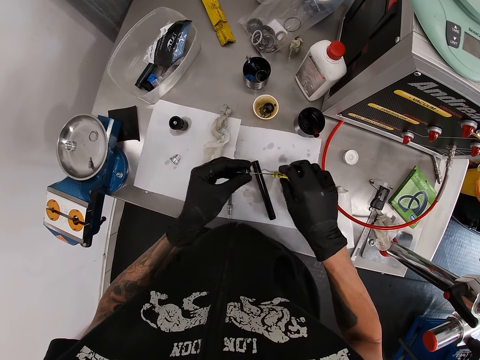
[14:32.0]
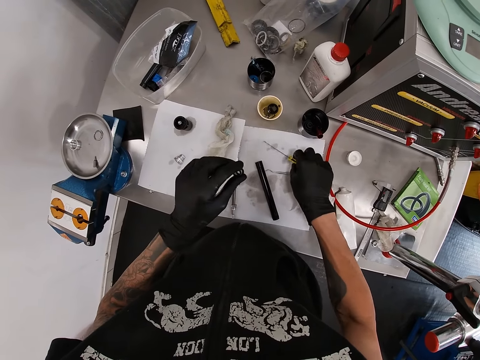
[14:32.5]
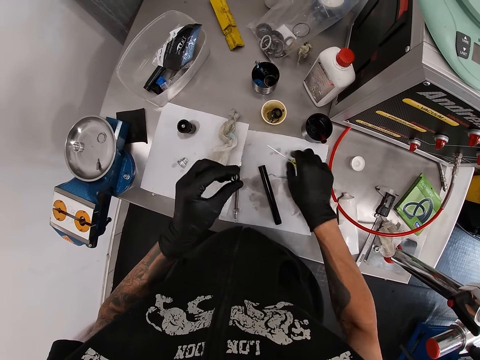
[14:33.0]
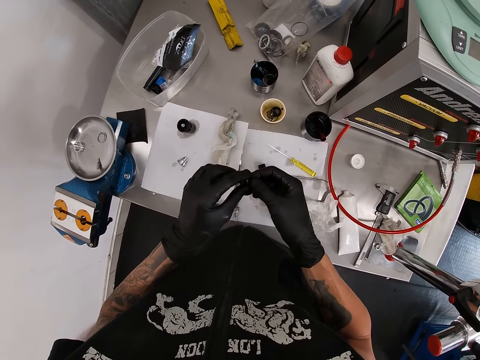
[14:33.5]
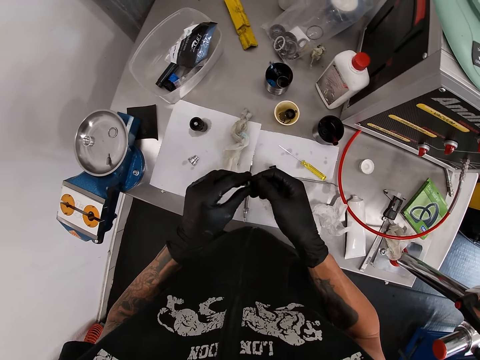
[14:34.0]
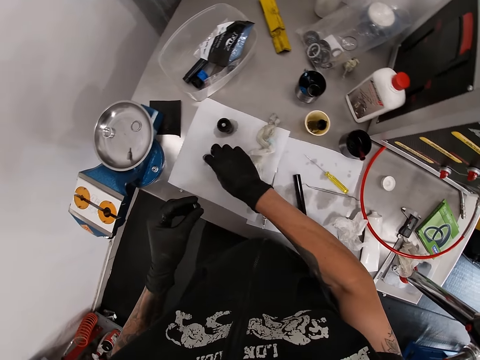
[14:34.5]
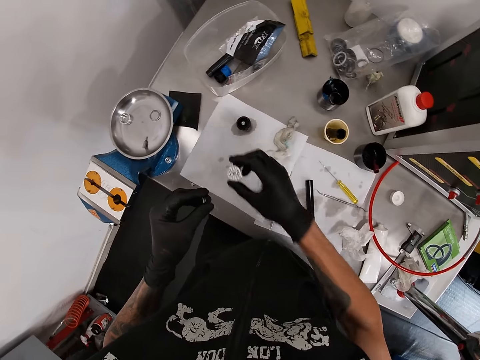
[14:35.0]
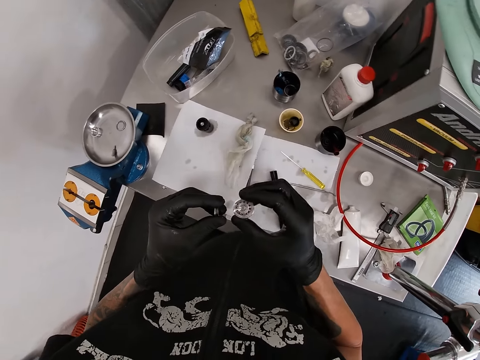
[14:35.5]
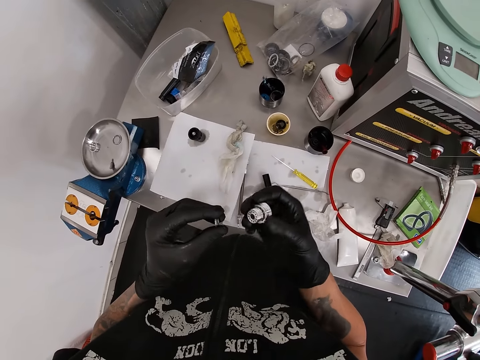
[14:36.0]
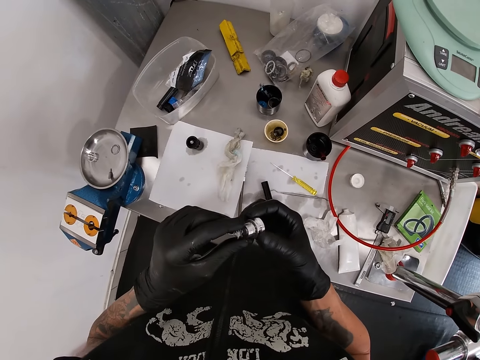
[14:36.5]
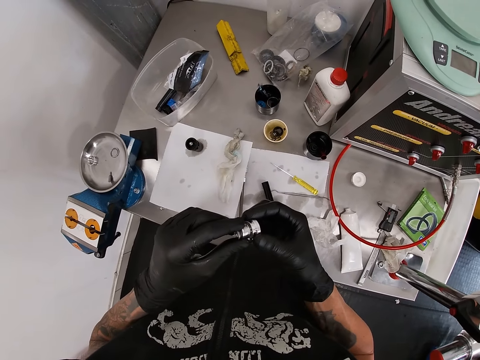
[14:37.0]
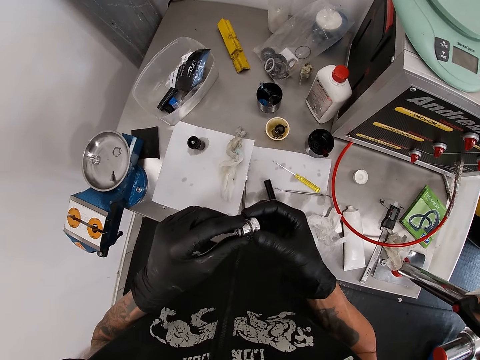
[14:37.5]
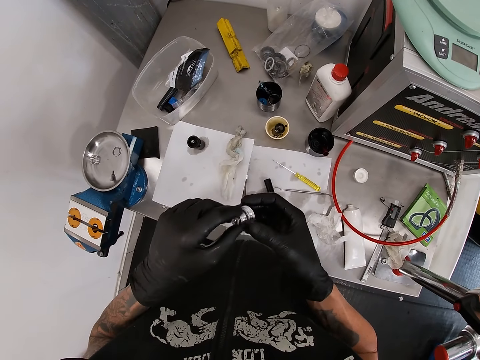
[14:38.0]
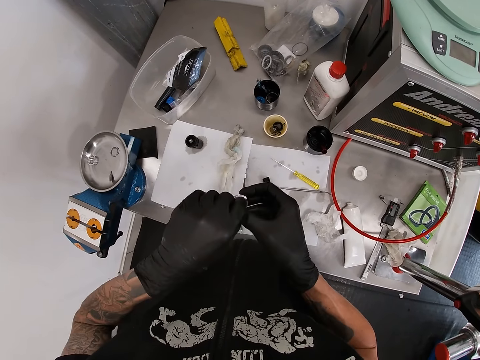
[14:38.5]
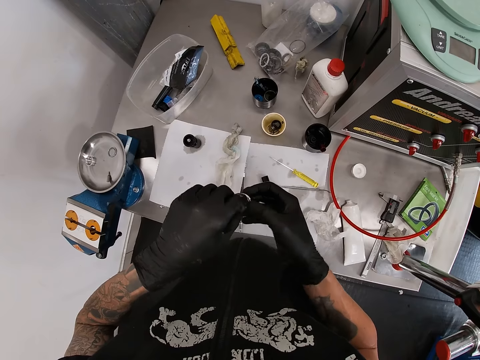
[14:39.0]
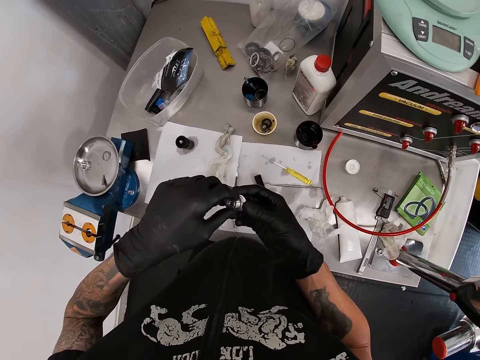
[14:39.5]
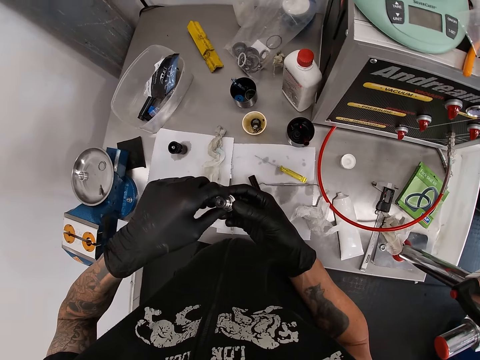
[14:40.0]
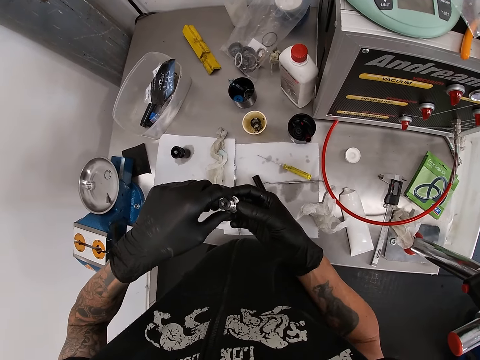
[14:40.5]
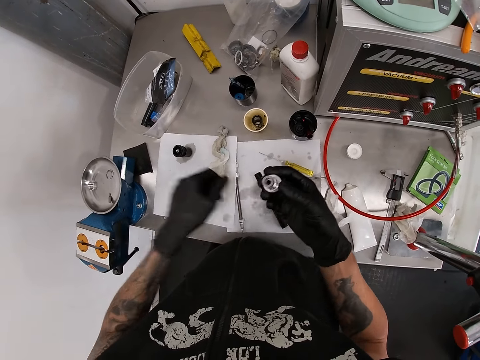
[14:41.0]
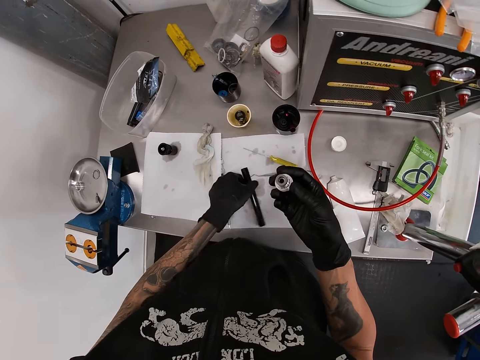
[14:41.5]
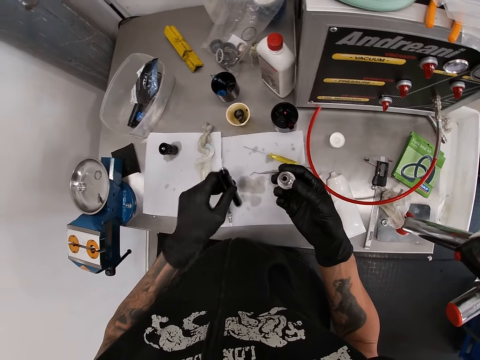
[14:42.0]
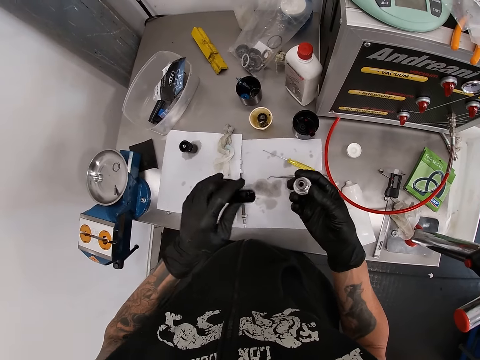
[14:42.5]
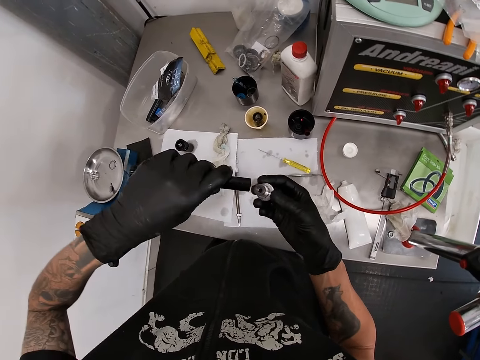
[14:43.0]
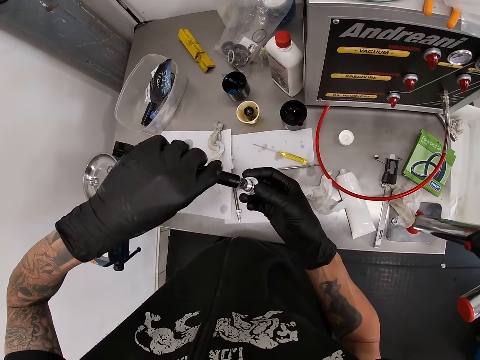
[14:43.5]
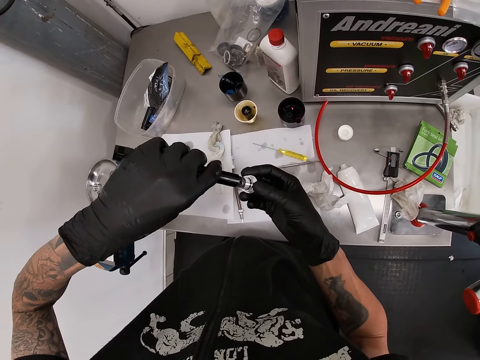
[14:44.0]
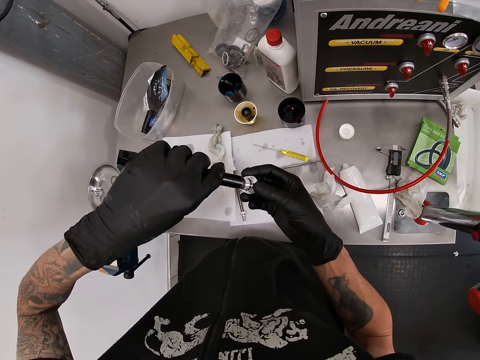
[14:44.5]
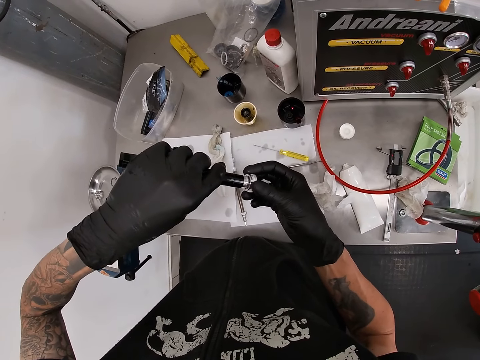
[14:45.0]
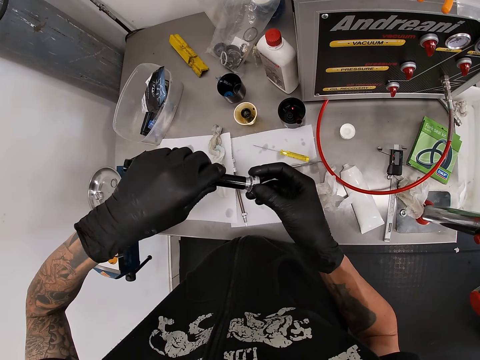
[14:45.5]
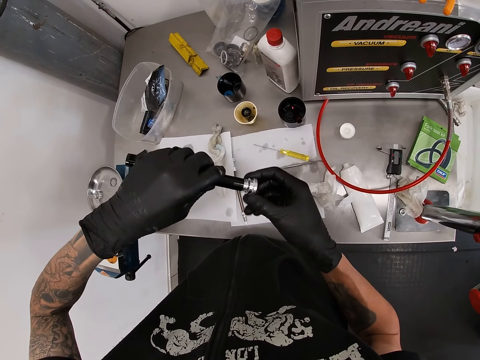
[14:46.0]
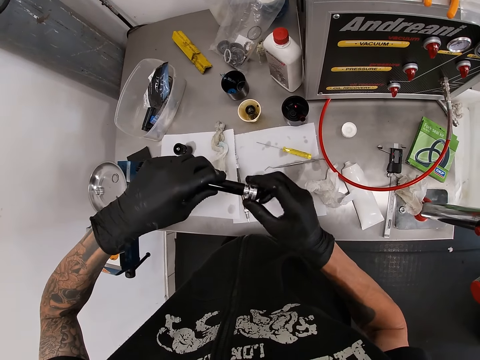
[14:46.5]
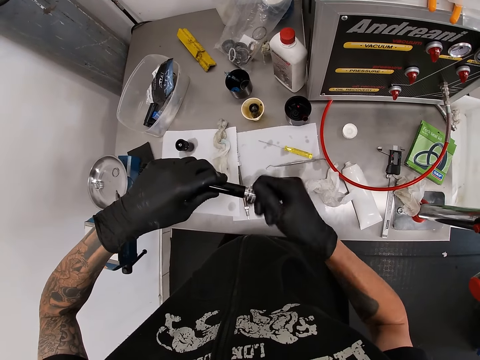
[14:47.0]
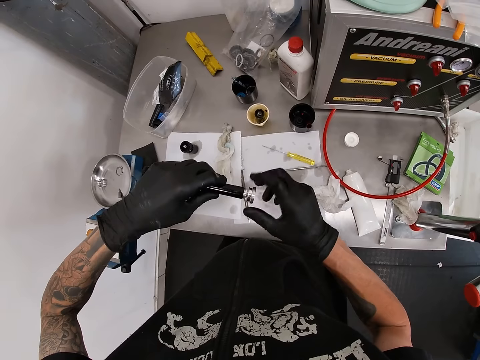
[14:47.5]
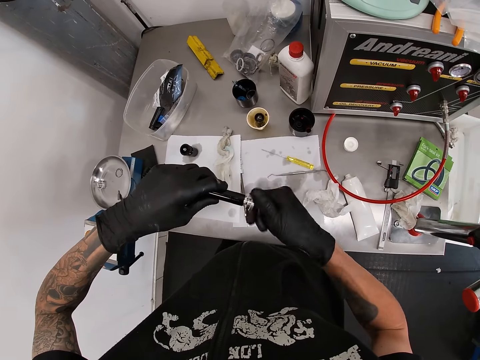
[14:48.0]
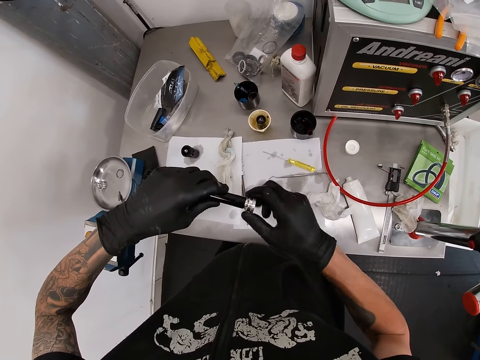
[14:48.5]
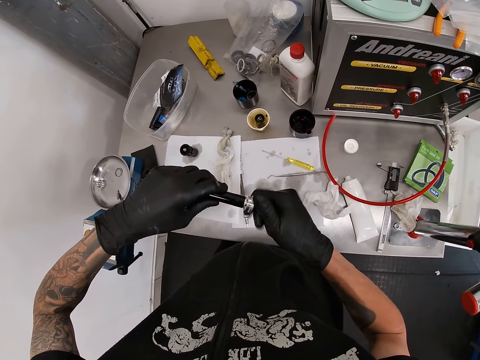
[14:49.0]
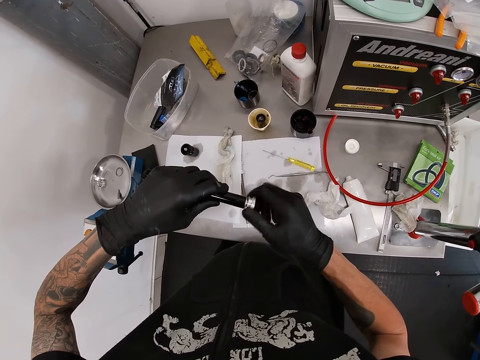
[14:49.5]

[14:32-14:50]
The camera wearer drops the screwdriver on the tool chest with his right hand. He inspects the bolt washers. He picks up the cone on the tool chest with his right hand. He screws the spacer in his left hand into the cone in his right hand. He picks up the axle on the tool chest box with his left hand. He screws the cone in his right hand into the axle in his left hand. He tightens the spare part.

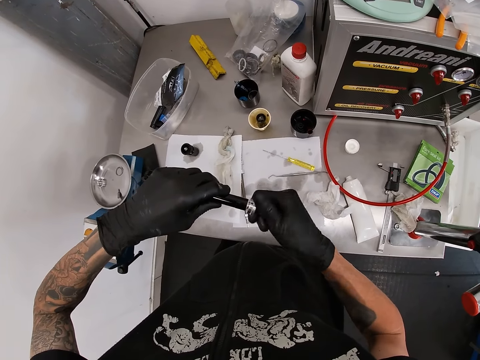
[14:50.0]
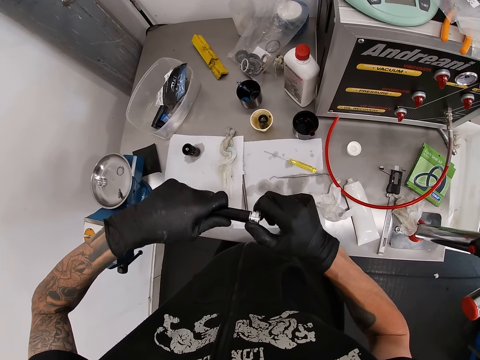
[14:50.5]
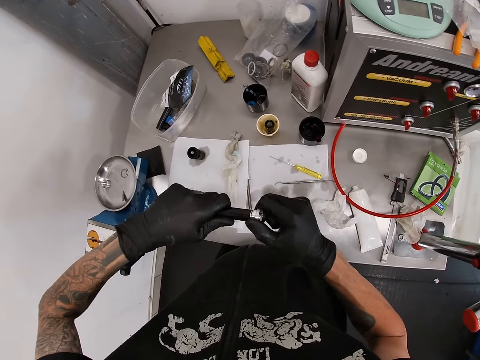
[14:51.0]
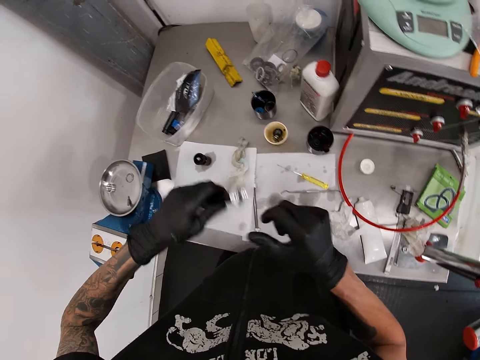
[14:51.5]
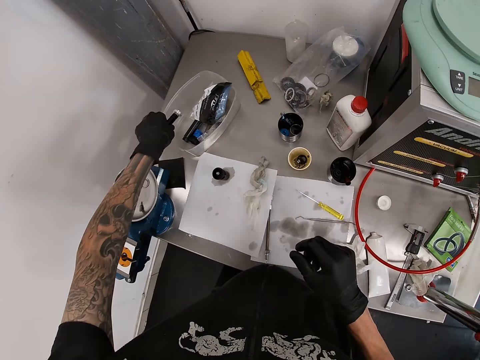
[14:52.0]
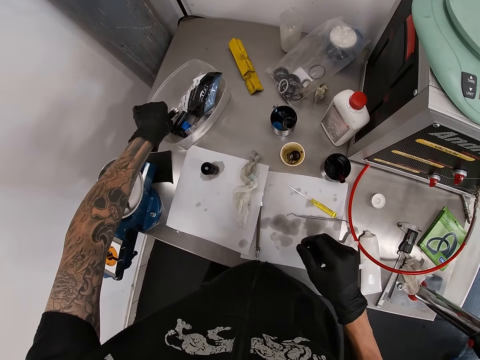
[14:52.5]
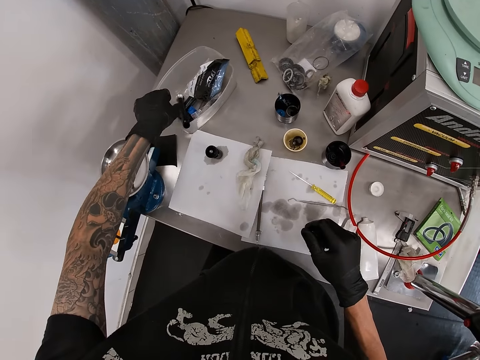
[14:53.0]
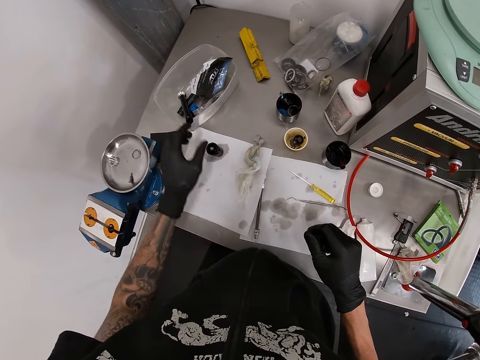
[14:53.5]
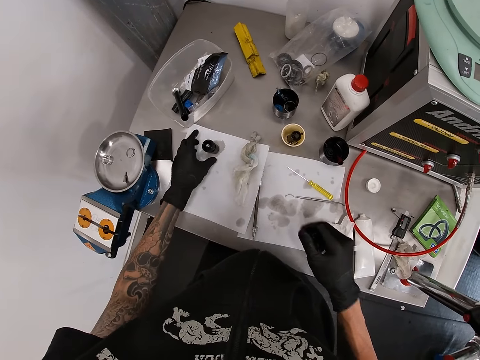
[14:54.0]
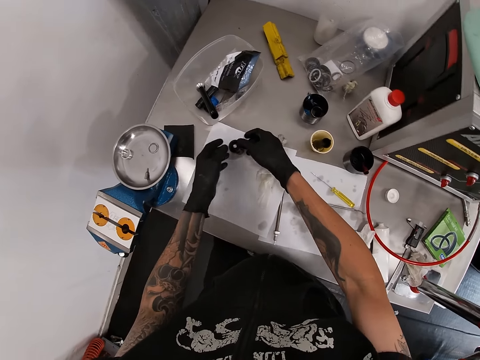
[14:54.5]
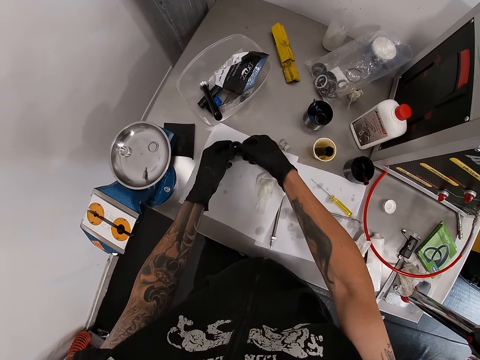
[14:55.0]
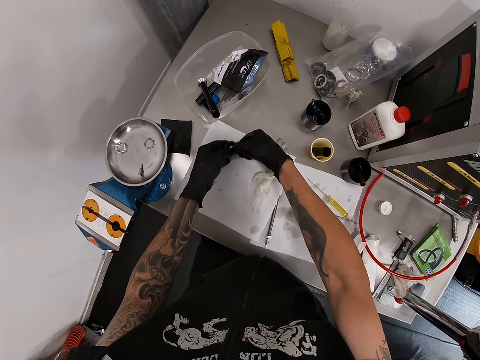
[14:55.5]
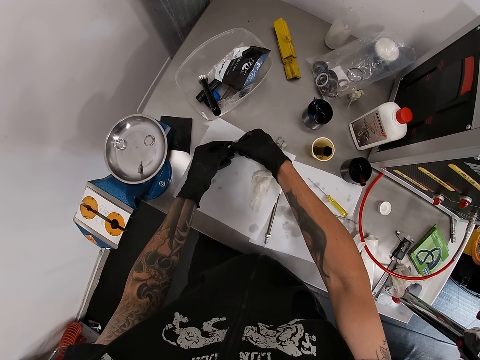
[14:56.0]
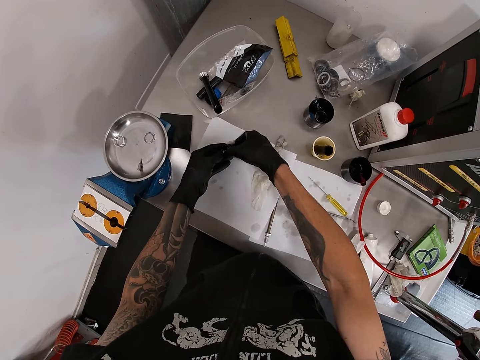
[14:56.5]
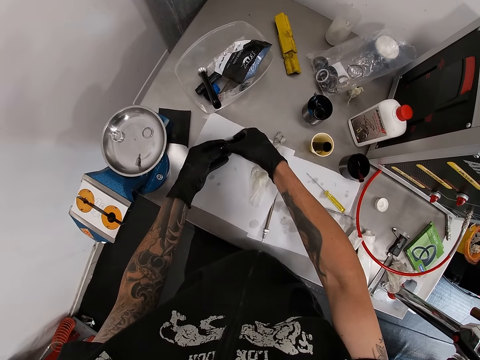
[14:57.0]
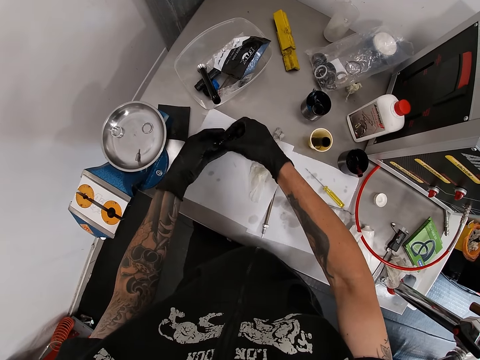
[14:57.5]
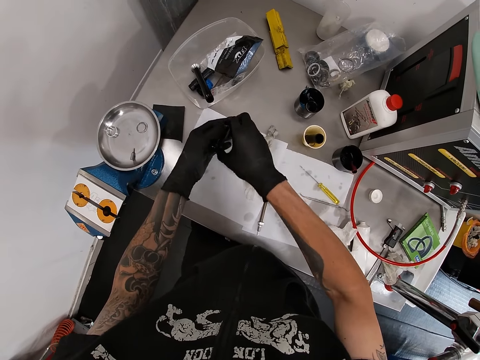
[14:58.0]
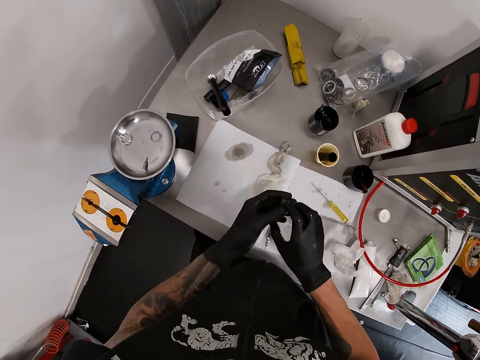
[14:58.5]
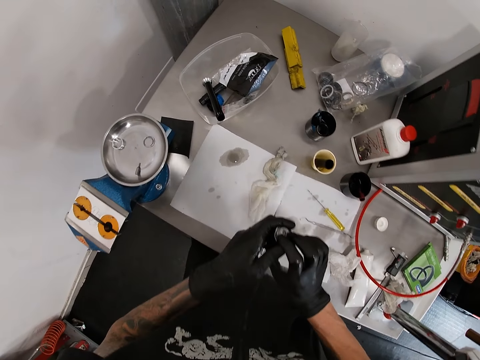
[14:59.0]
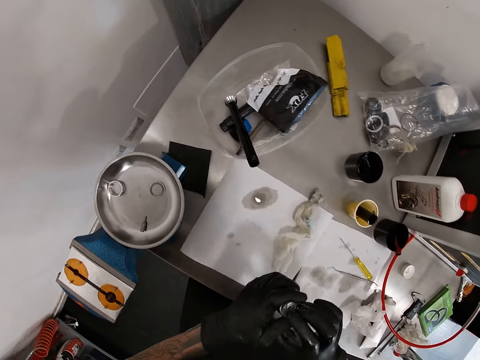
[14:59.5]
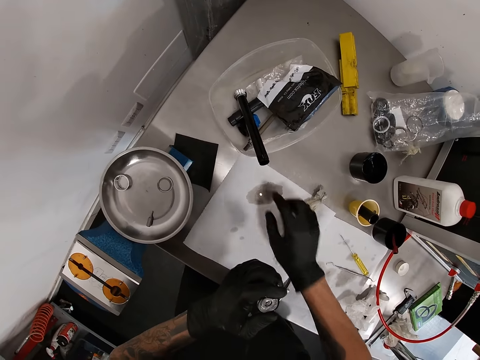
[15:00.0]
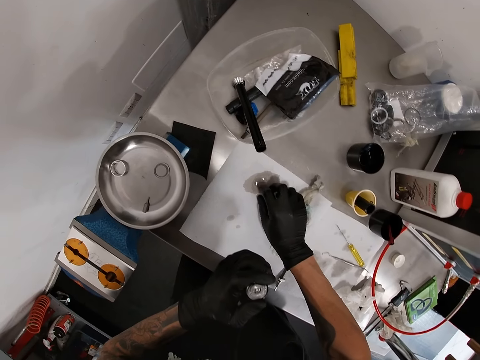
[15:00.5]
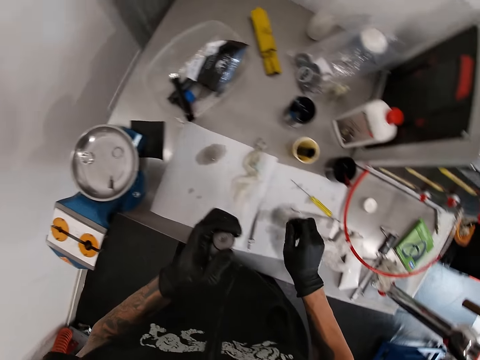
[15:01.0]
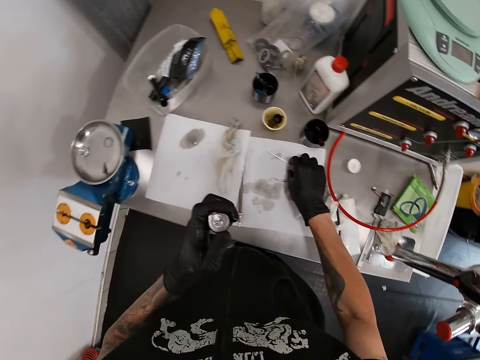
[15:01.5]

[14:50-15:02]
The camera wearer drops the axle in his left hand into the plastic container on the tool chest. He picks up the hub shell on the tool chest with both hands. He stares at the table and inspects the table.
